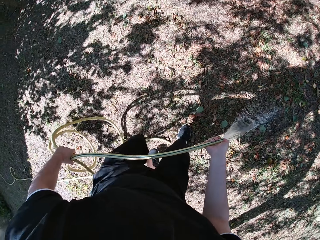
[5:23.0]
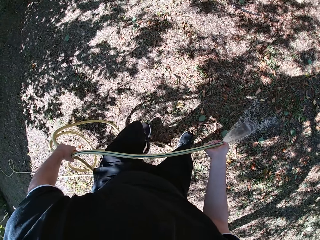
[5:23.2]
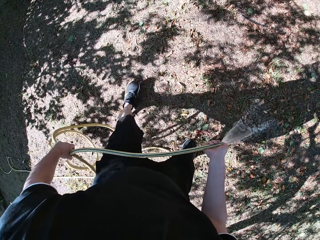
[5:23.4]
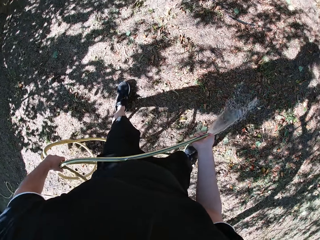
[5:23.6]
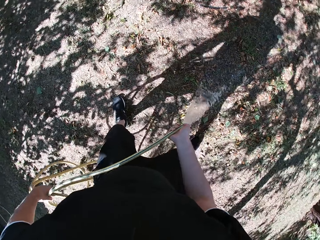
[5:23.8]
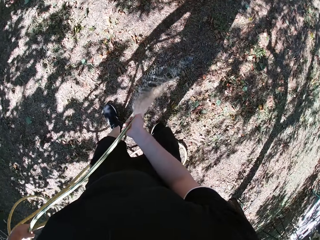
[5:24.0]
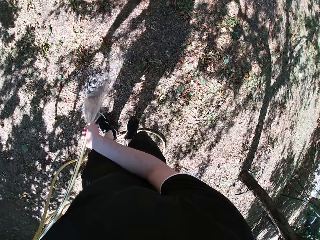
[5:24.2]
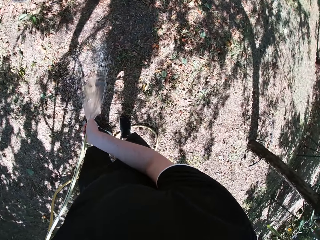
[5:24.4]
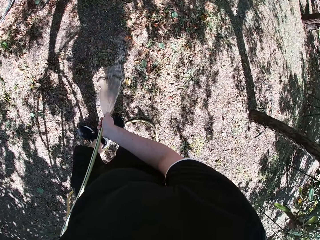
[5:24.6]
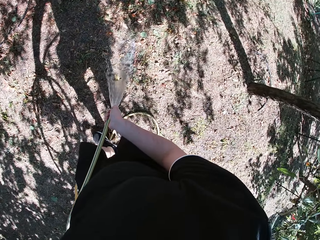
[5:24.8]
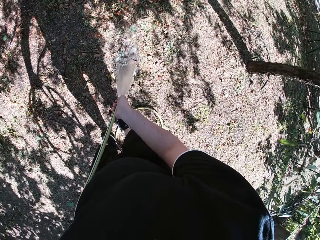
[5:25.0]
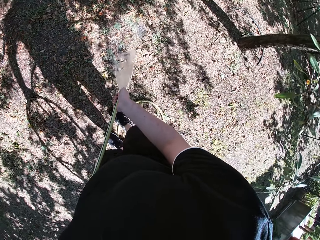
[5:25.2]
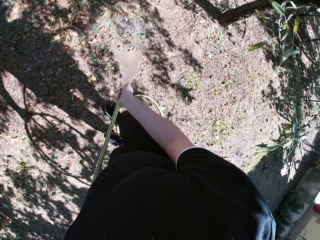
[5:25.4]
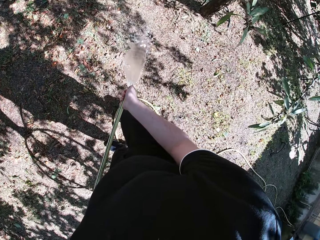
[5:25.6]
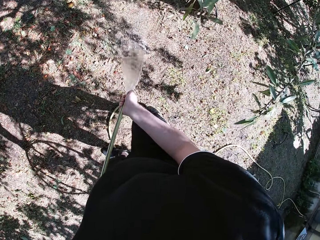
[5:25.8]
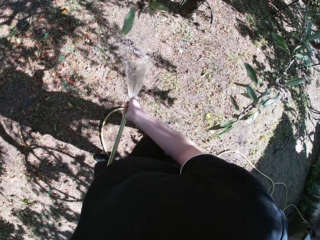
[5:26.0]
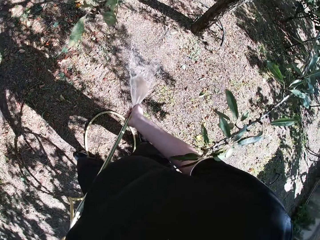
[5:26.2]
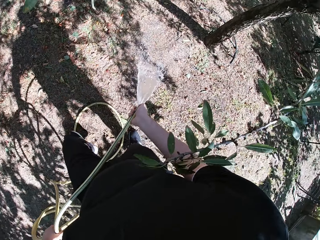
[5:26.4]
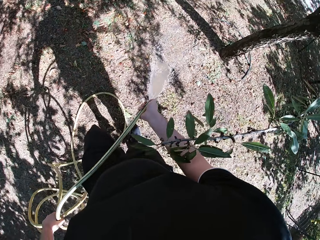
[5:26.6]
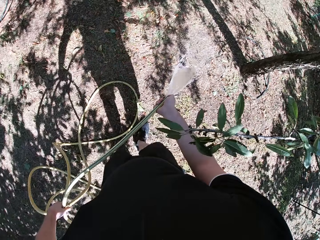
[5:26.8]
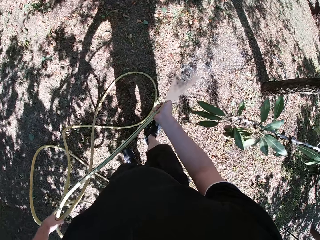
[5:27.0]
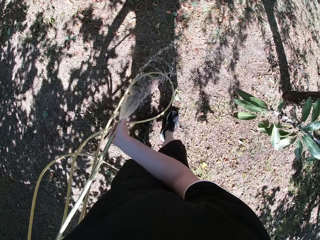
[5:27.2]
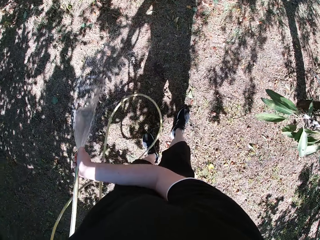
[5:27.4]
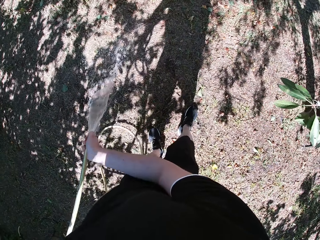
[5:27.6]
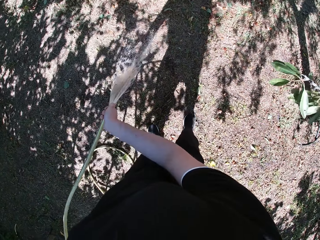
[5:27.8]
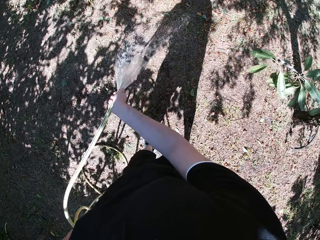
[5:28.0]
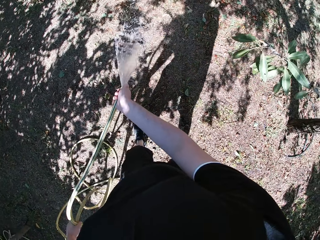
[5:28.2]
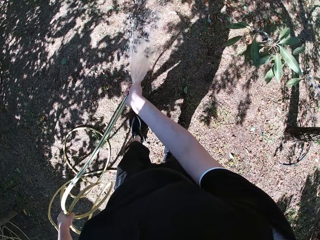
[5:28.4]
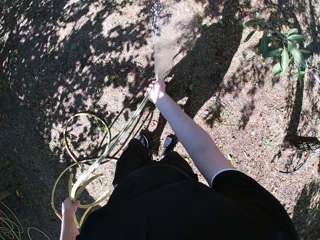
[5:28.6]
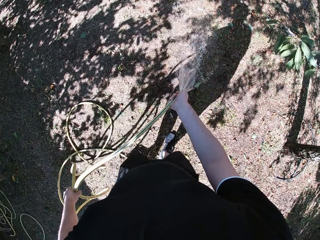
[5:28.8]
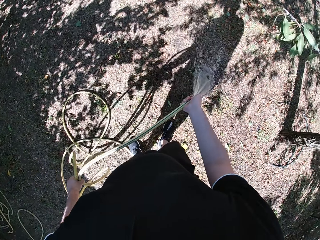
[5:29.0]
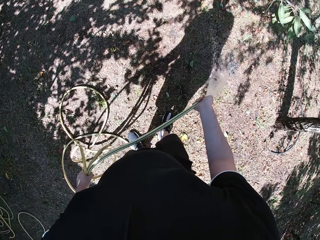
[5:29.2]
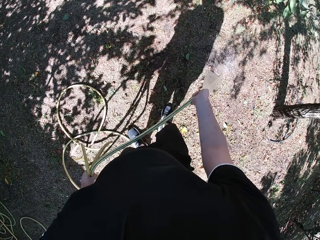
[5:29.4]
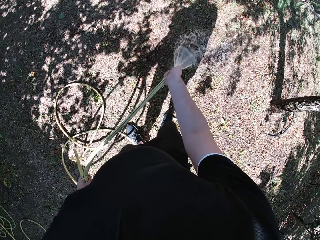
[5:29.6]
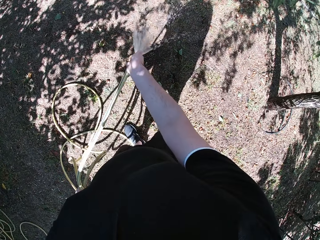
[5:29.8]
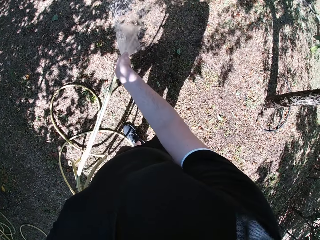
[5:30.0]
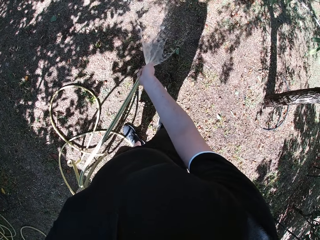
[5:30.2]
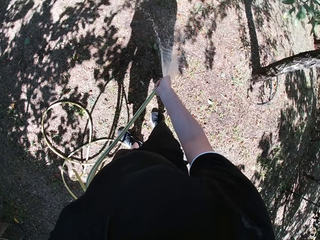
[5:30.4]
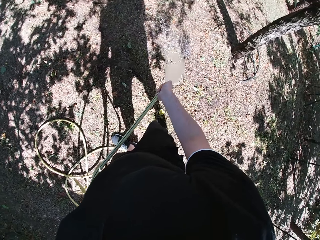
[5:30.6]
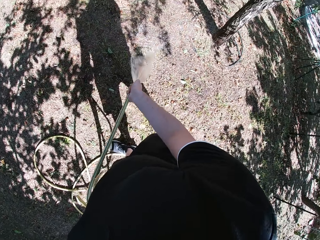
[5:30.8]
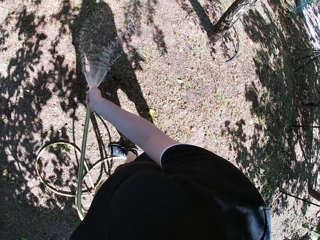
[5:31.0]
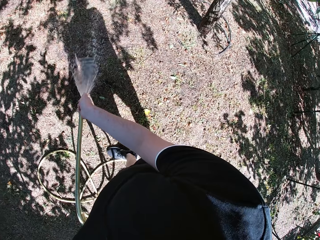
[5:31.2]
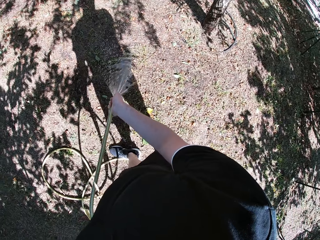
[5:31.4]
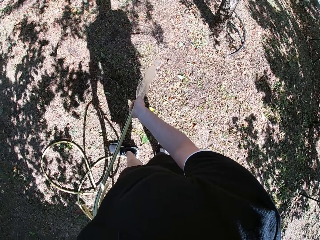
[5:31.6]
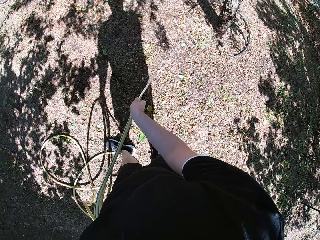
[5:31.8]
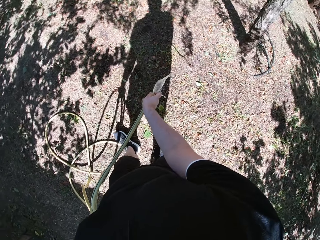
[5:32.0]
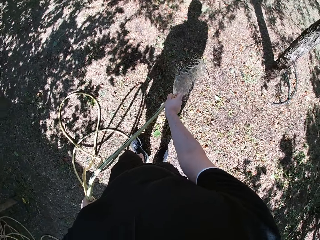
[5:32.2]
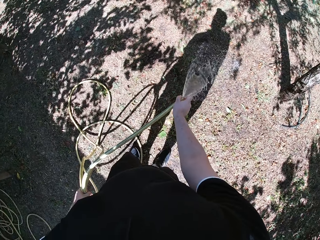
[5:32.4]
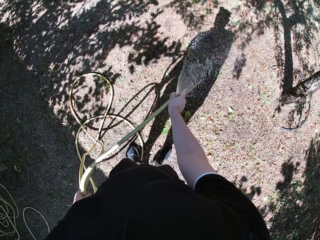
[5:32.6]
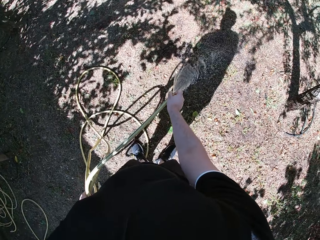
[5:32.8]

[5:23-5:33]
The camera wearer walks forward. They turn around. They walk backwards.

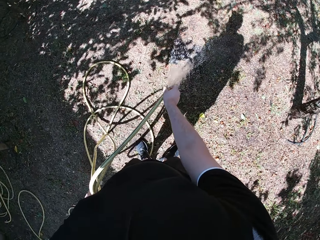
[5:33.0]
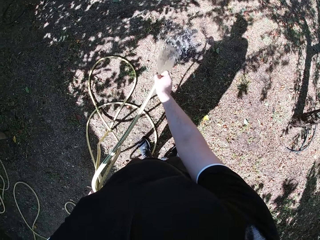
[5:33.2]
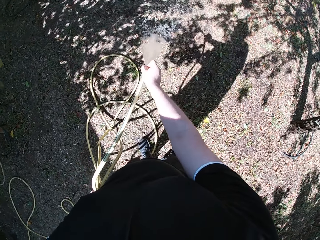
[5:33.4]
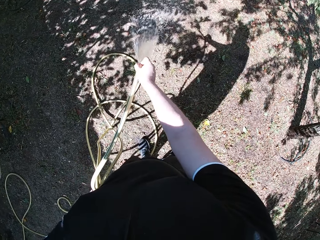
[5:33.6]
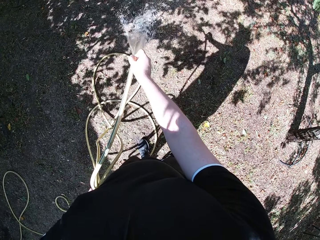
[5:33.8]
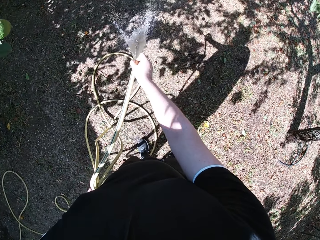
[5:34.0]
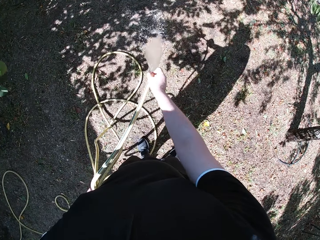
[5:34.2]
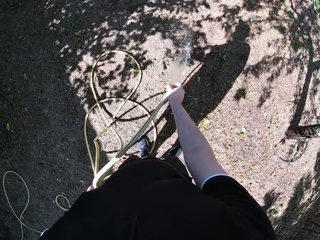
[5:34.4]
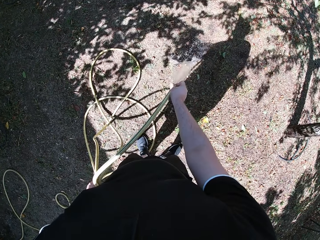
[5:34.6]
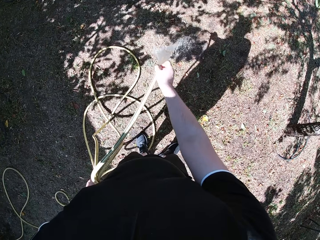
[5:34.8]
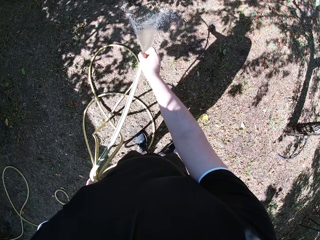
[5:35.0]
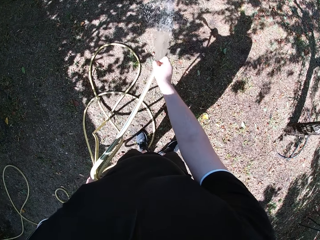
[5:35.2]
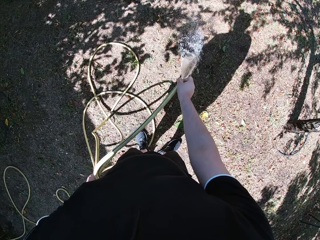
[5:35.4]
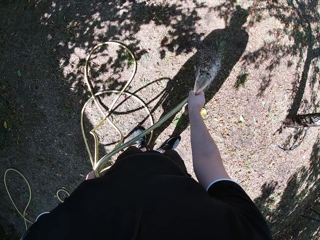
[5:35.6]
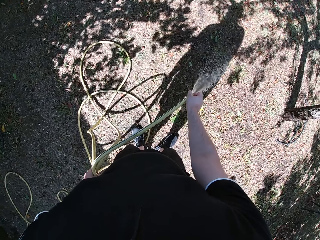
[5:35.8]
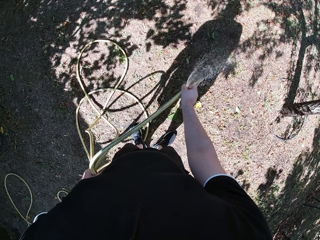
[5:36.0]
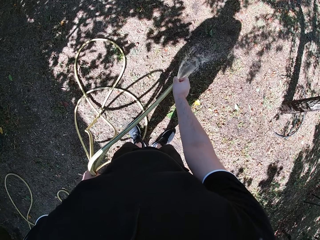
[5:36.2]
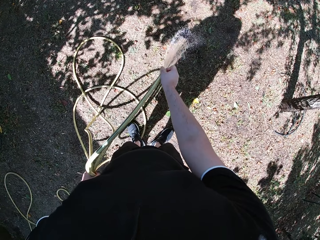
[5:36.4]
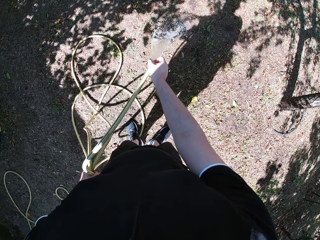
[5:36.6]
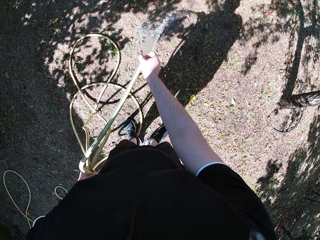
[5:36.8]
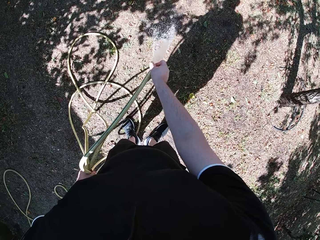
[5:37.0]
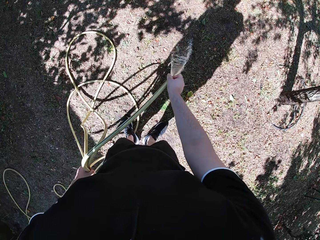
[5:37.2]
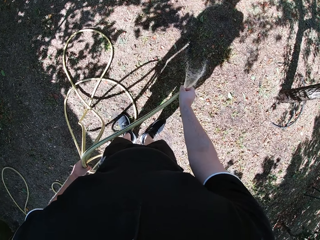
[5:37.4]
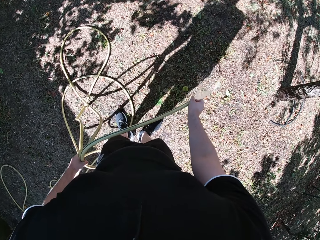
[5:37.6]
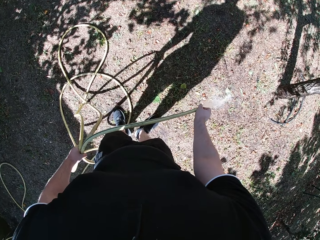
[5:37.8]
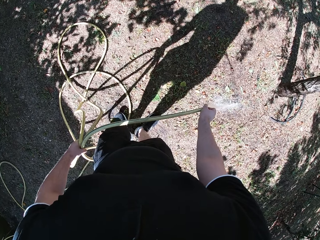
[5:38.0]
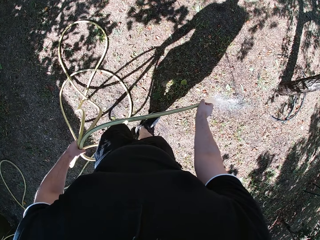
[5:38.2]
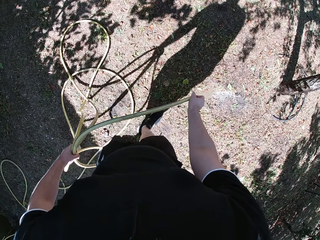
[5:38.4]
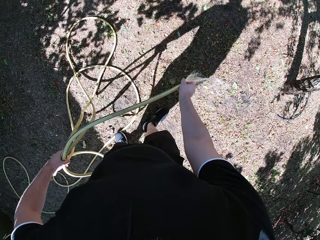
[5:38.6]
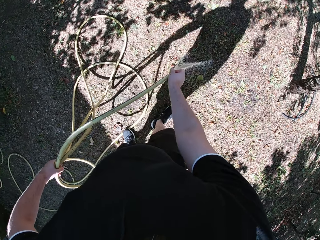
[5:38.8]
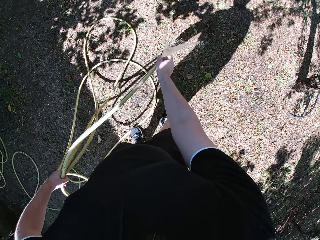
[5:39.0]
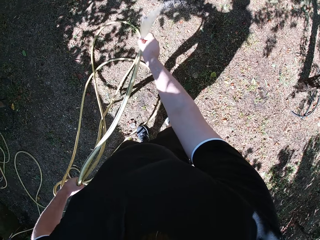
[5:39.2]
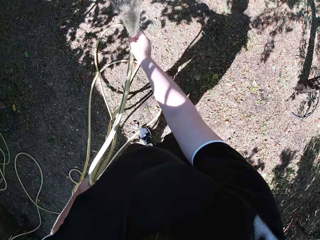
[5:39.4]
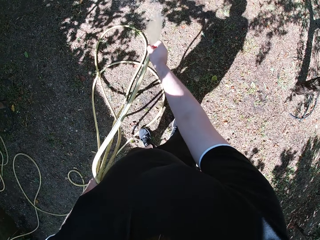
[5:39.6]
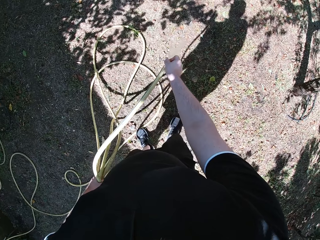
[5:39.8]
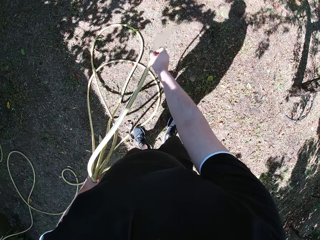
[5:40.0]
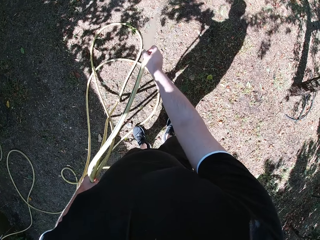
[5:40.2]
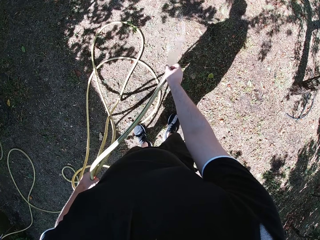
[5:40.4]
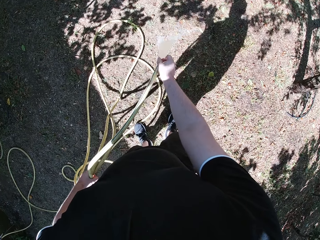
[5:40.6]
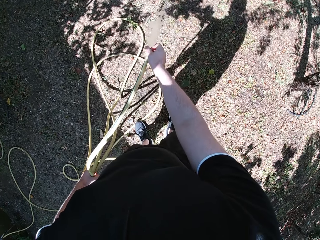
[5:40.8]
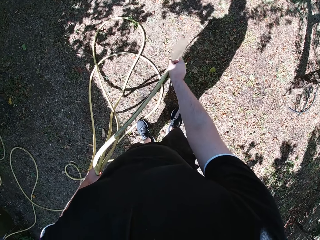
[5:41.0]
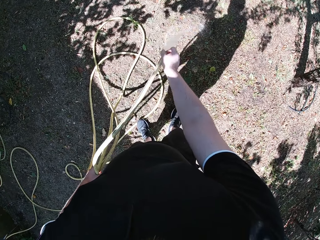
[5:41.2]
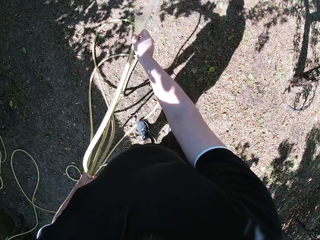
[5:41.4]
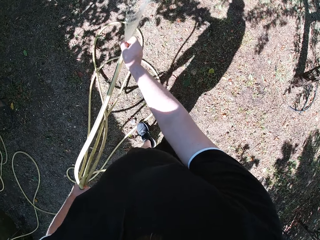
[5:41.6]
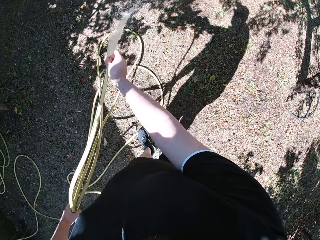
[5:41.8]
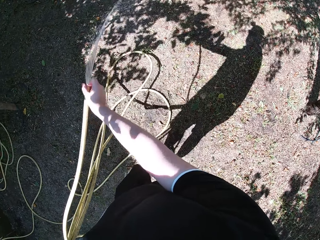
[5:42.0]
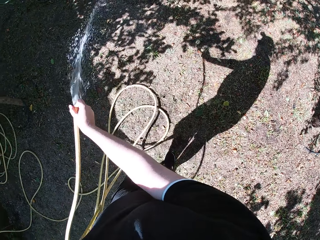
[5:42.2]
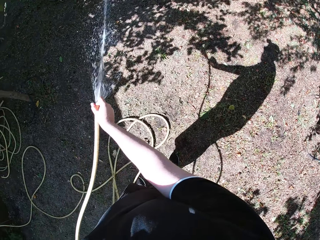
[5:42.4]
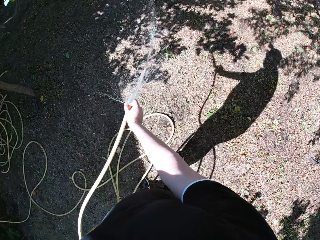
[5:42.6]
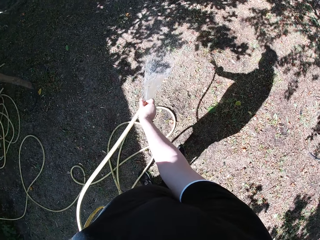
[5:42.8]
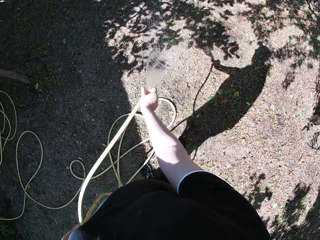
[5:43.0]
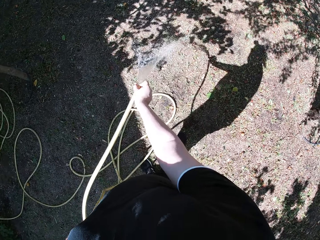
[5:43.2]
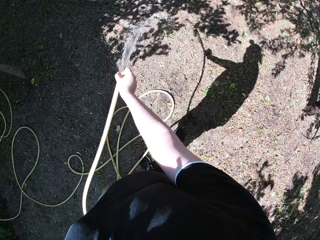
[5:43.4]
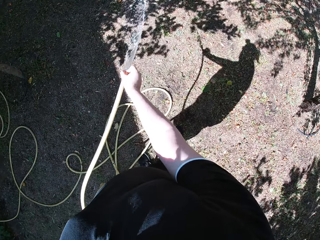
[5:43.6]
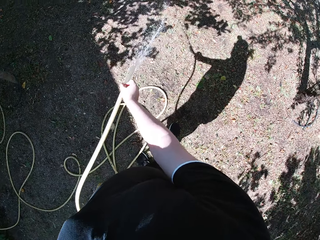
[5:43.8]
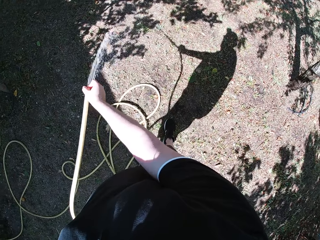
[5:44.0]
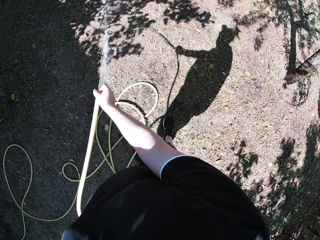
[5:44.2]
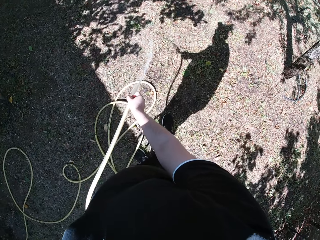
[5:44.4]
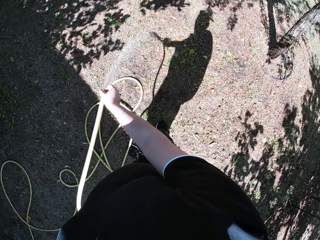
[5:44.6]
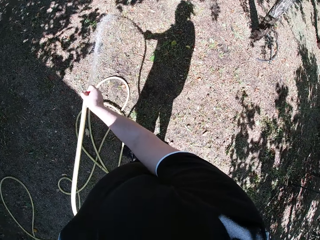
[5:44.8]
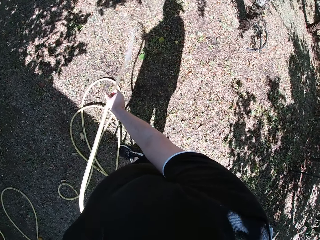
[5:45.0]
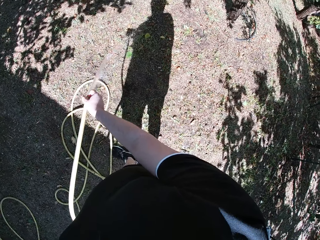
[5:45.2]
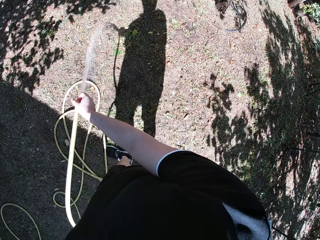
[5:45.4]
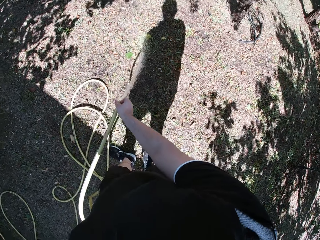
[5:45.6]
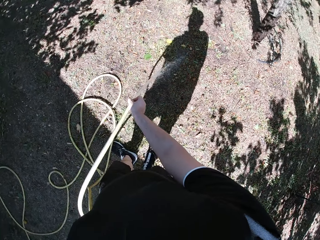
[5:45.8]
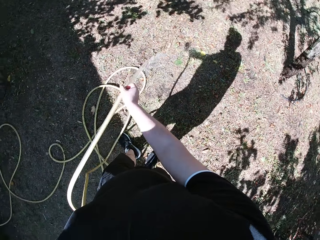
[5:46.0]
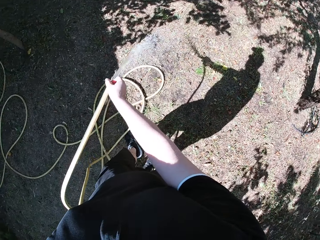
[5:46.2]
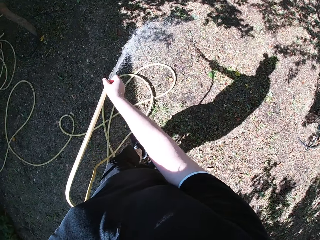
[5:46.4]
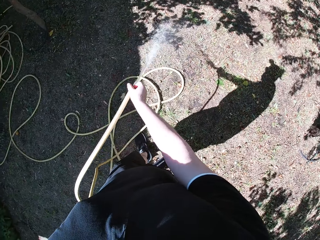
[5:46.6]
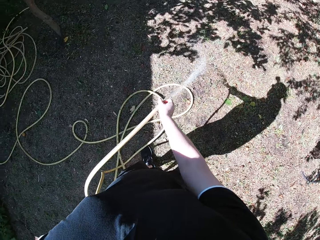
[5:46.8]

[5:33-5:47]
The camera wearer waters the yard.
